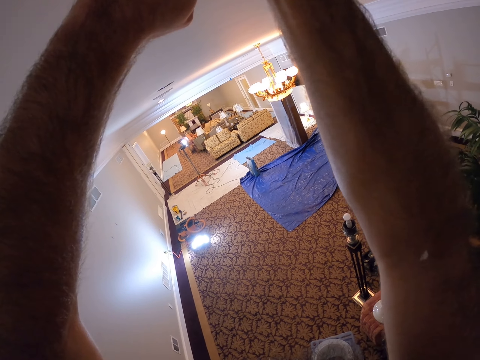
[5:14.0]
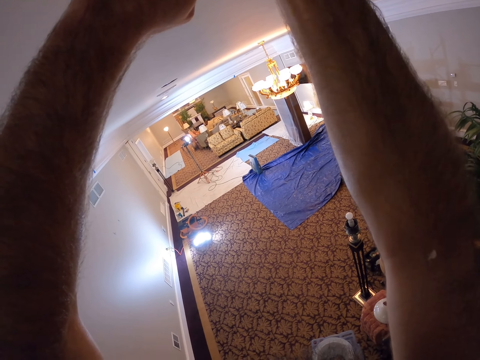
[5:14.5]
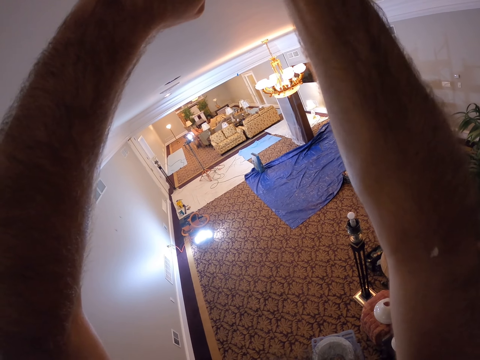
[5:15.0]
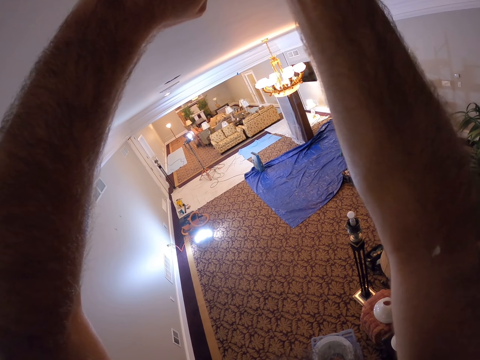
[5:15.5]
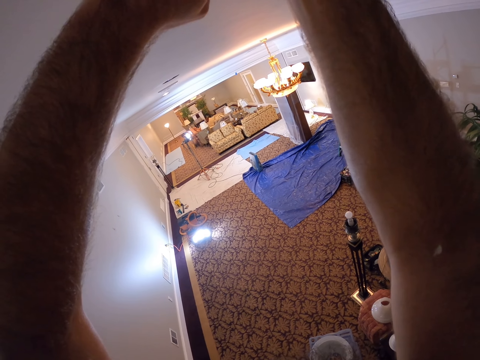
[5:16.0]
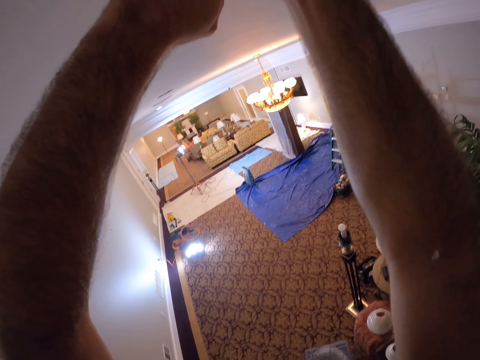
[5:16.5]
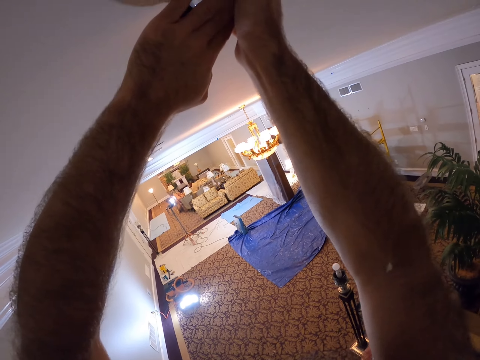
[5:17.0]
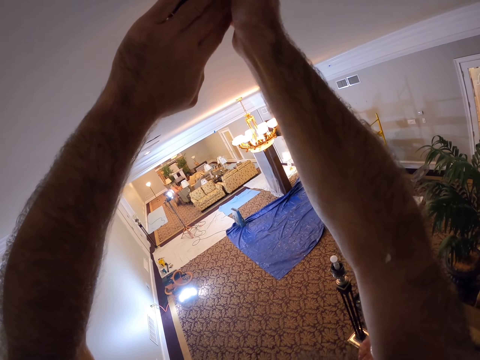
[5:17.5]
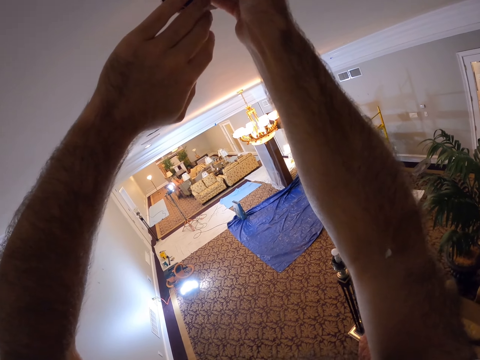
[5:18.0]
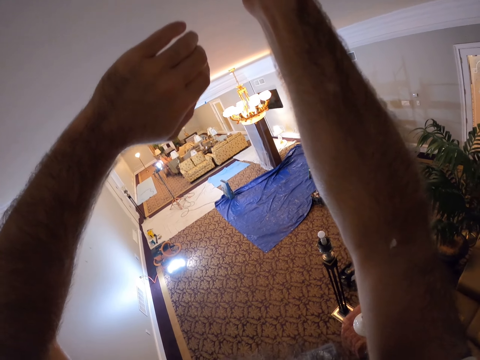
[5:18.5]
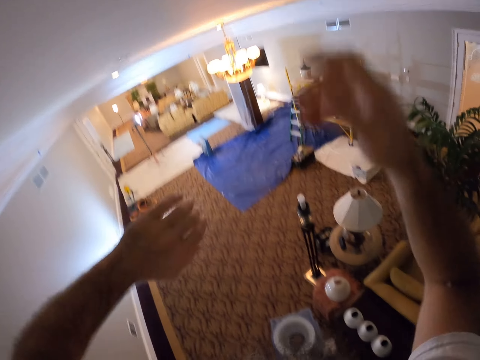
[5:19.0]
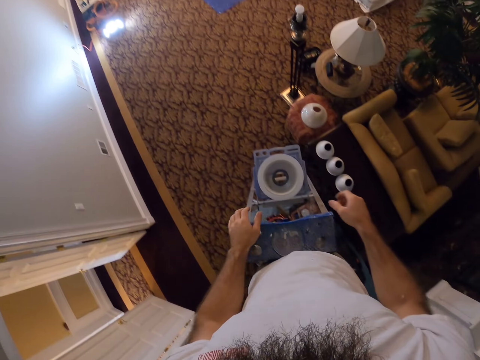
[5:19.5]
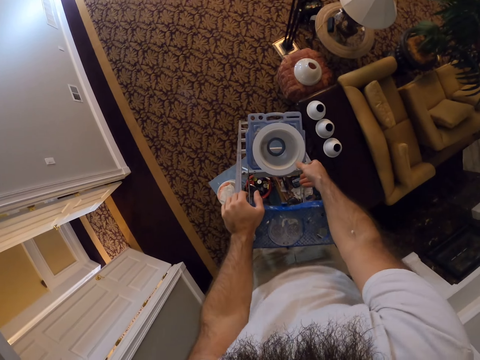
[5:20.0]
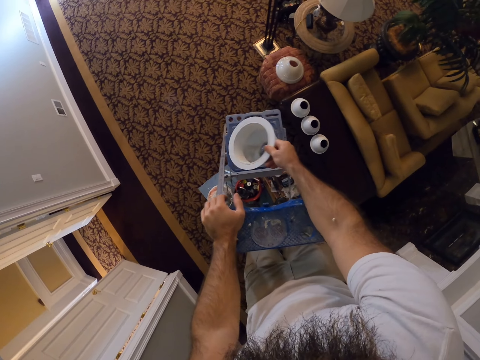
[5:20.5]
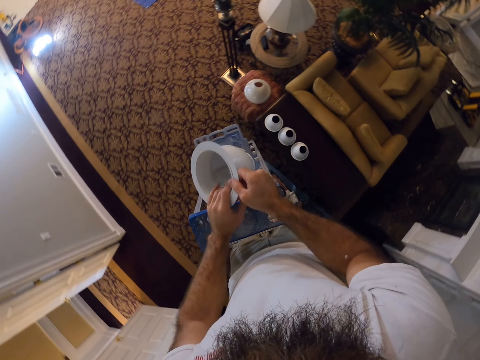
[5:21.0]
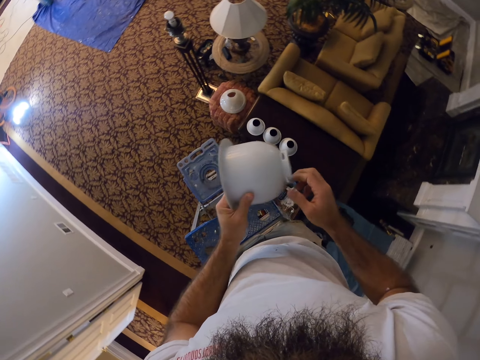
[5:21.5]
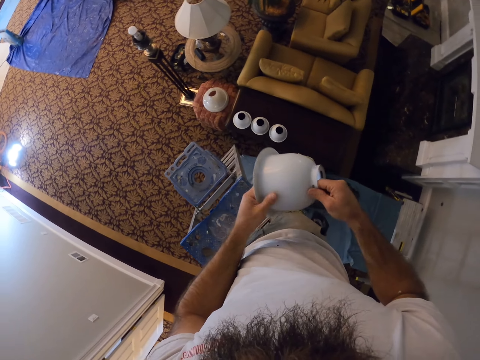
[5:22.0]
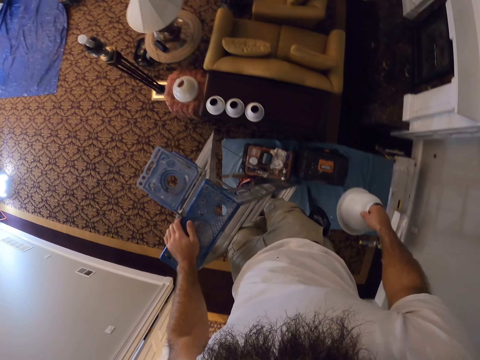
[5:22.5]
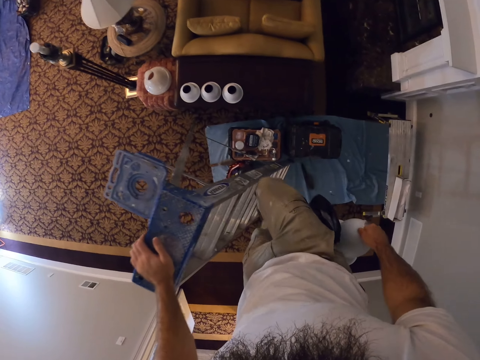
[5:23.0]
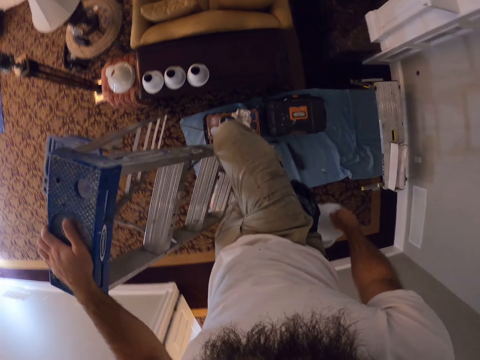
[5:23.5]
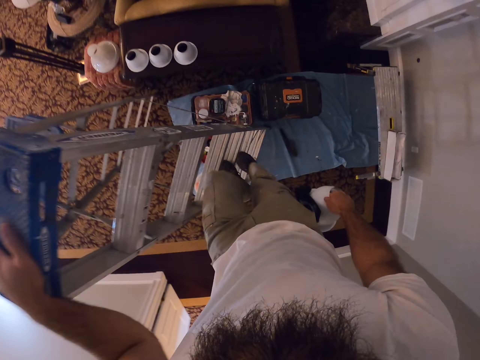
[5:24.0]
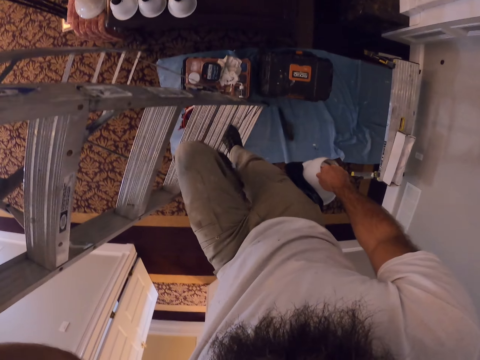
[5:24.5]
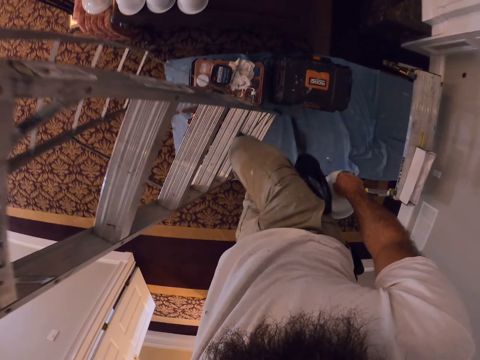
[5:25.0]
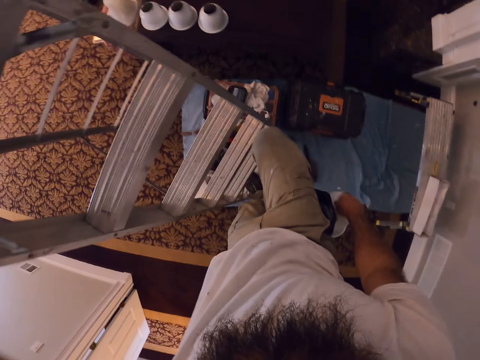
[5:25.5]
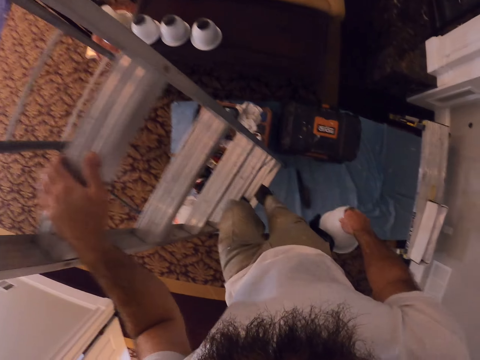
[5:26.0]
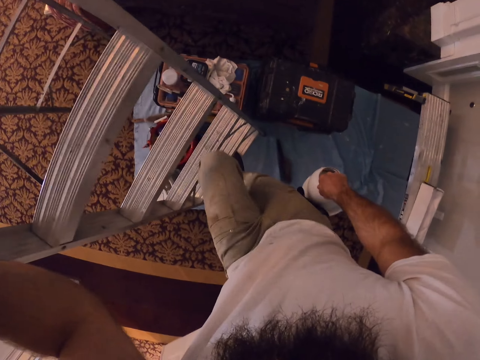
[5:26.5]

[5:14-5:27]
The camera wearer places his left hand on the ladder on the carpet floor. He picks the bulb holder from the ladder on the carpet floor with his right hand. He passes the bulb holder from his right hand to his left hand. He passes the bulb holder from his left hand to his right hand. He places his left hand on the ladder on the carpet floor. He goes down the ladder.

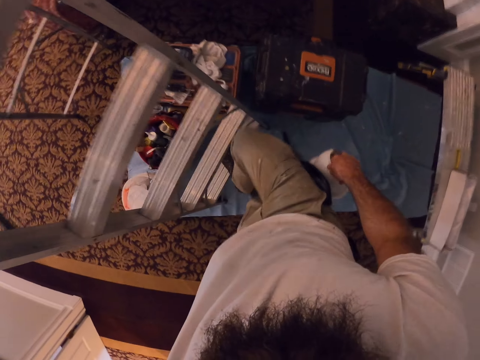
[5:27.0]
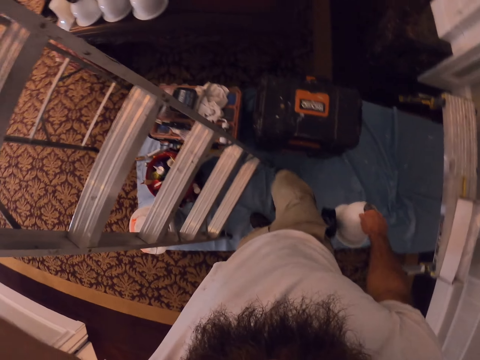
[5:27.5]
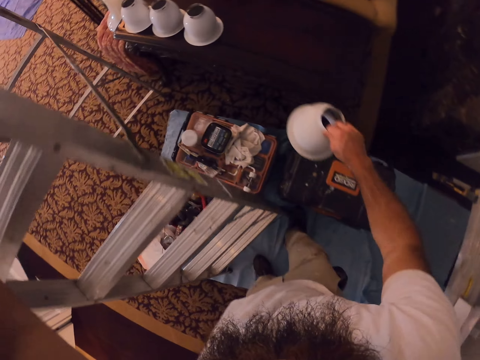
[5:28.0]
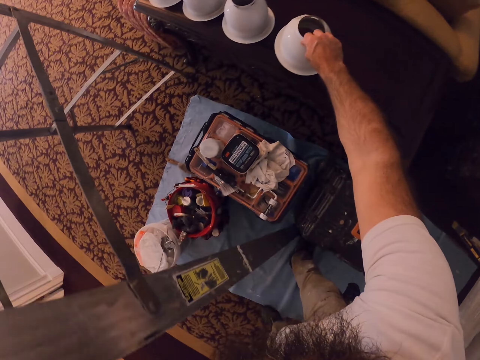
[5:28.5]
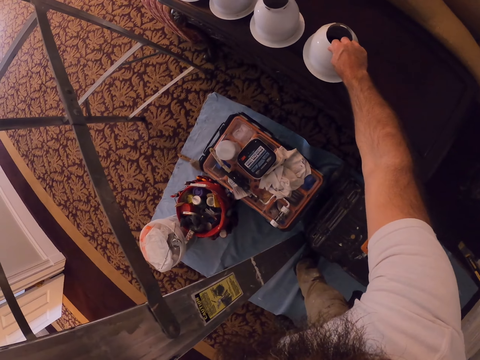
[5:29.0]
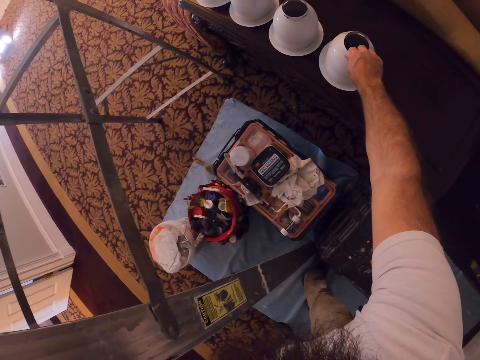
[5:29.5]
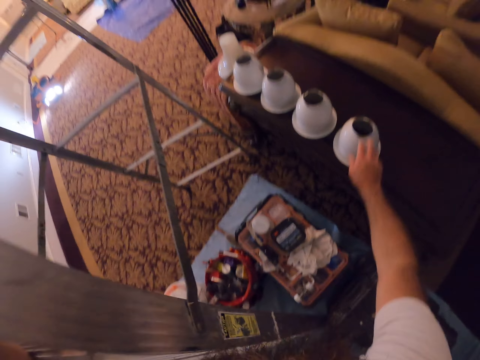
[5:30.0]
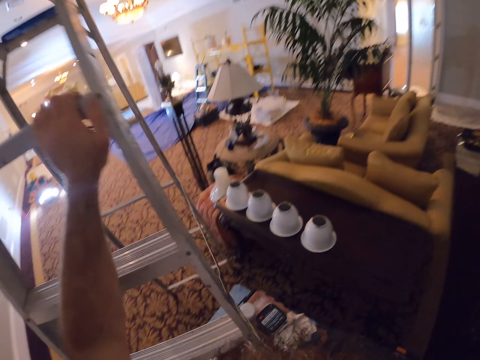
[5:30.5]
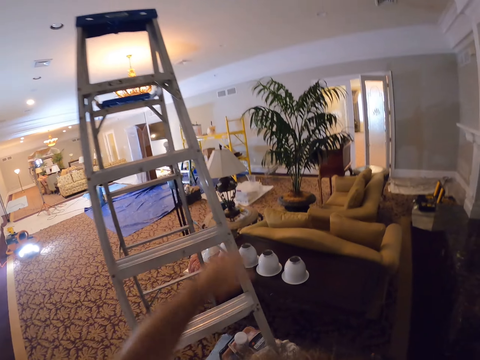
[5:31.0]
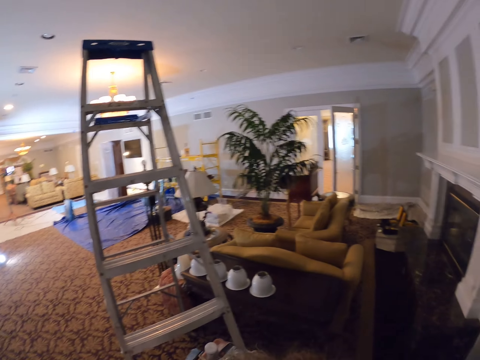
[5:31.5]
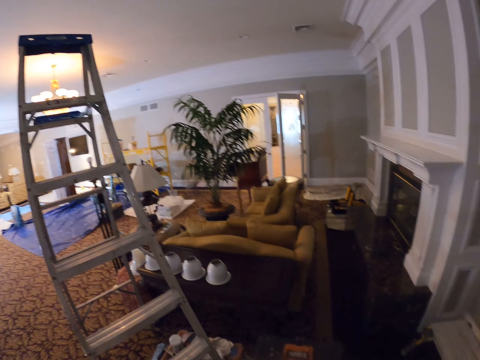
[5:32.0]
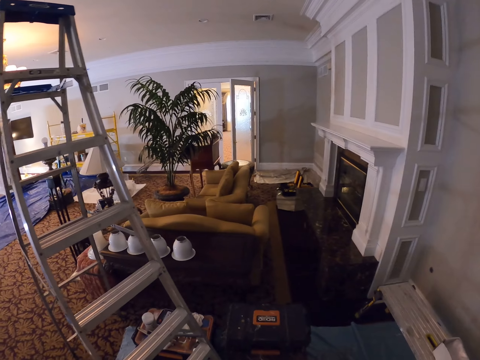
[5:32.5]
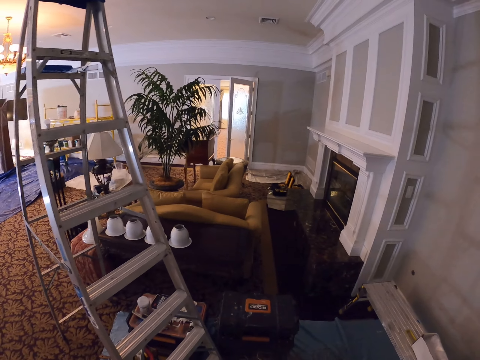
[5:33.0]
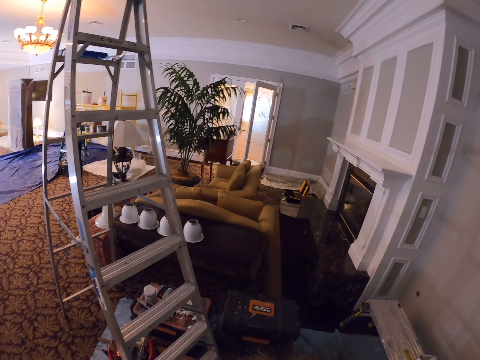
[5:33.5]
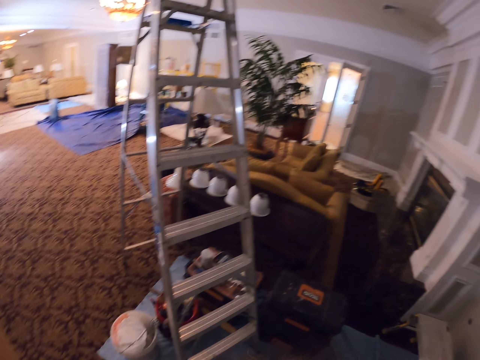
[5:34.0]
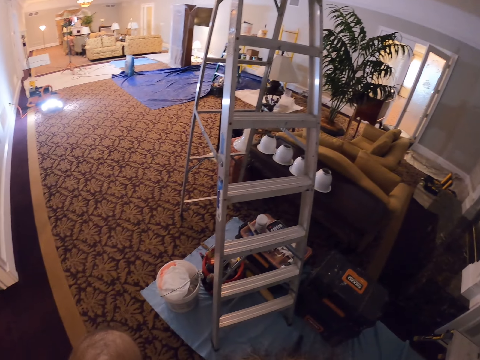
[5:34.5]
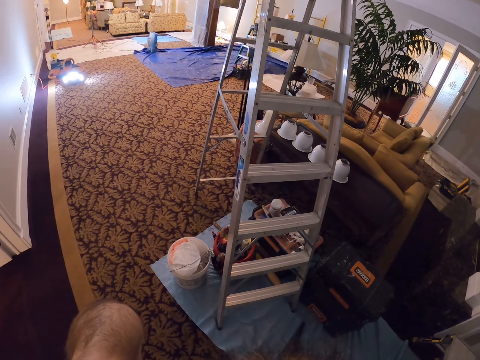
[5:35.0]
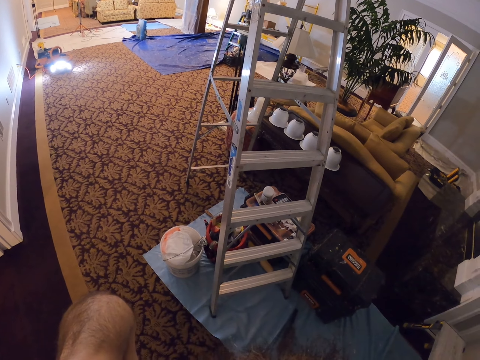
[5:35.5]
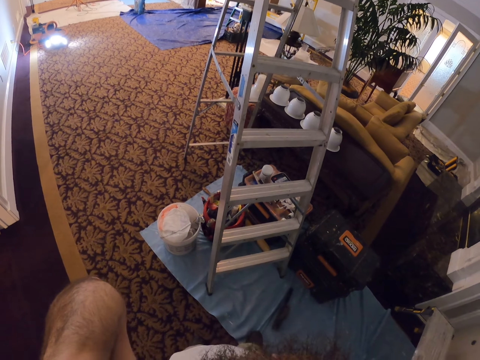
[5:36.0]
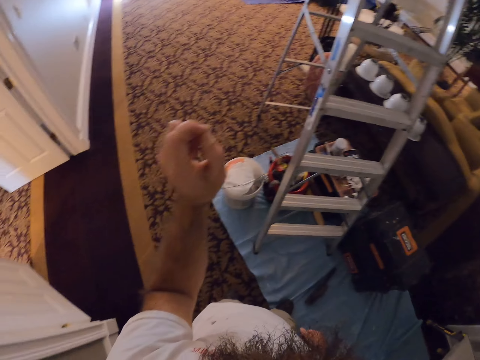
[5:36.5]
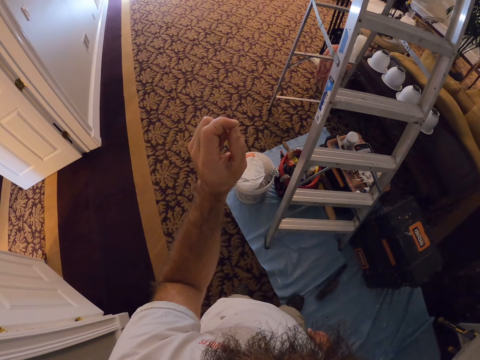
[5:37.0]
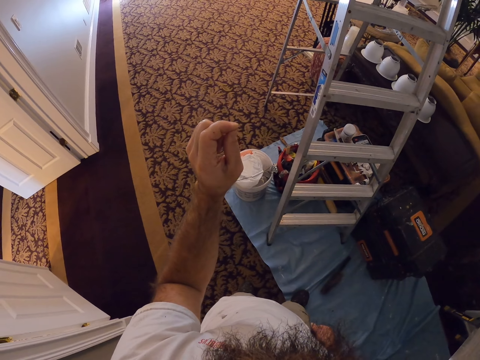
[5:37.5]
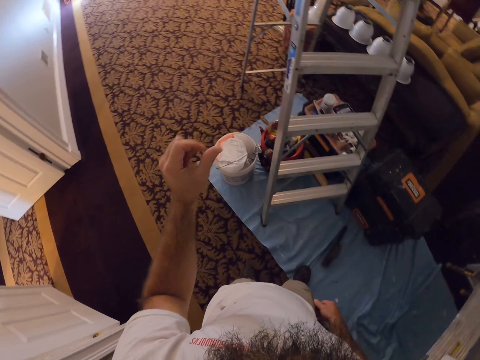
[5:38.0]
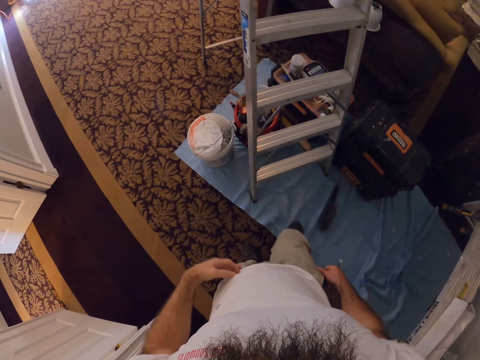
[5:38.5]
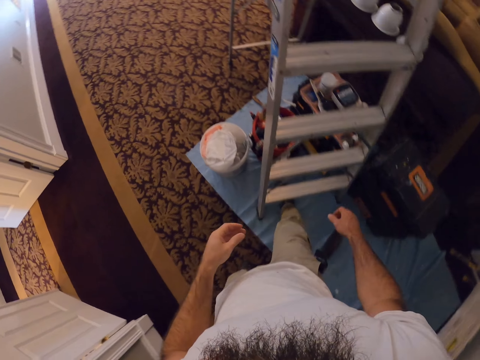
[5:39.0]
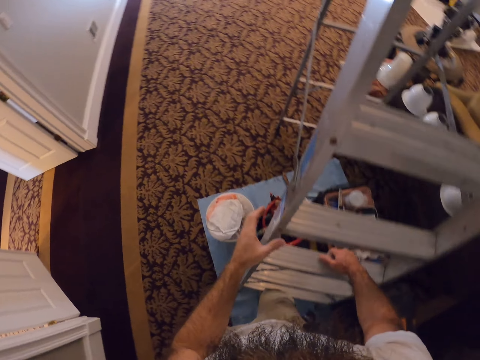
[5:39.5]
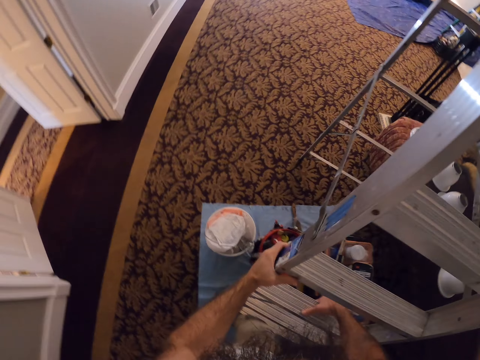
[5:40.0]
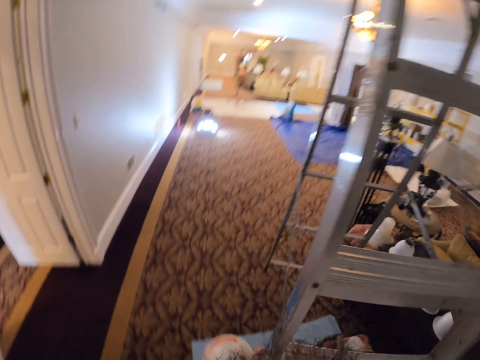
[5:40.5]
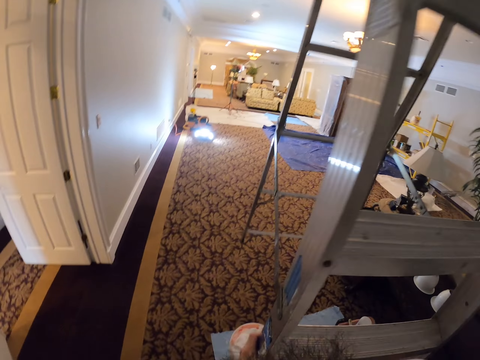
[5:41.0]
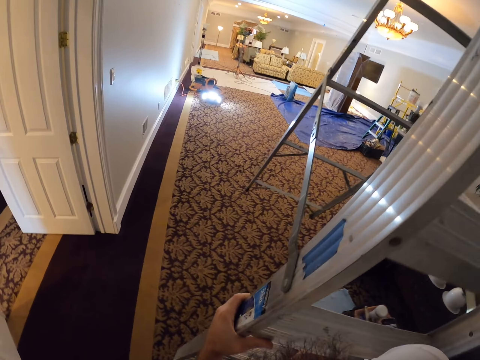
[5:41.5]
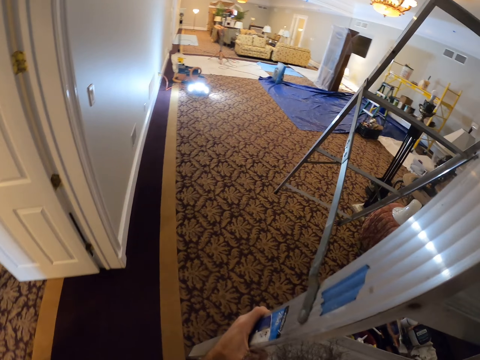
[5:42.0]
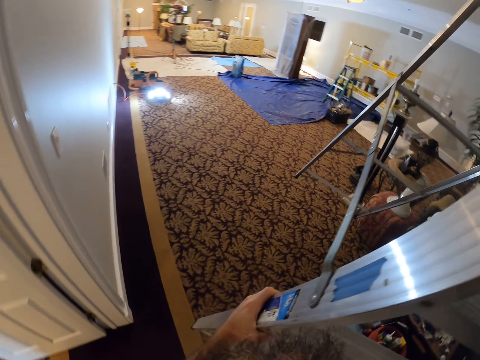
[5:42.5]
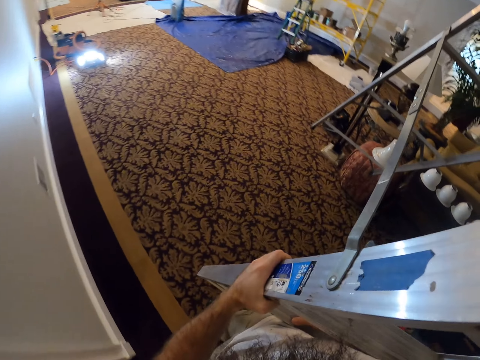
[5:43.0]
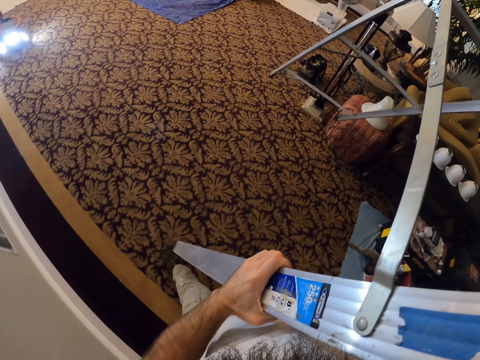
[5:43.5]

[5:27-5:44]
The camera wearer drops the bulb holder on a table on the carpet floor with his right hand. He holds the ladder on the carpet floor with his right hand. He lifts the ladder from the carpet floor with both hands. He moves the ladder.
